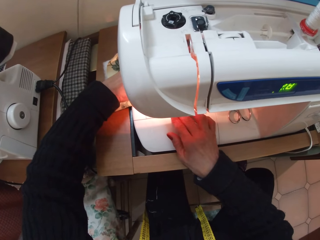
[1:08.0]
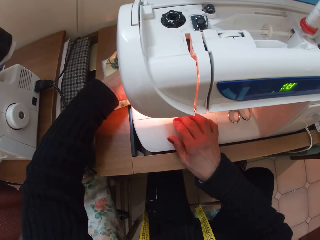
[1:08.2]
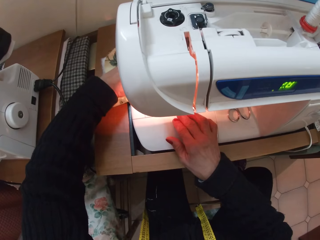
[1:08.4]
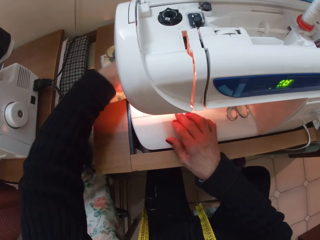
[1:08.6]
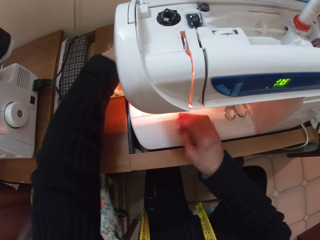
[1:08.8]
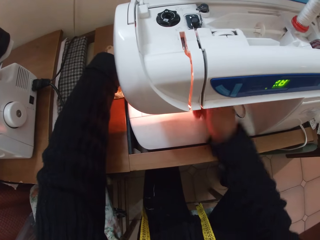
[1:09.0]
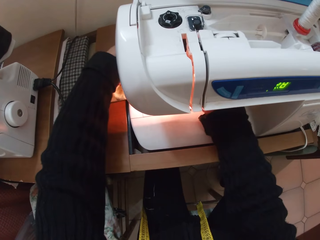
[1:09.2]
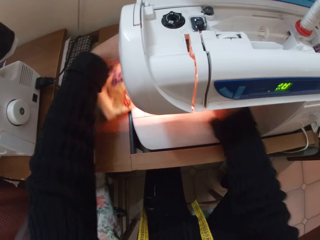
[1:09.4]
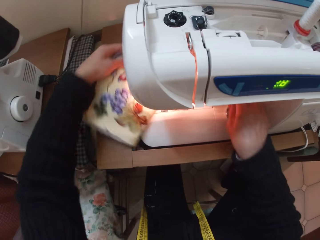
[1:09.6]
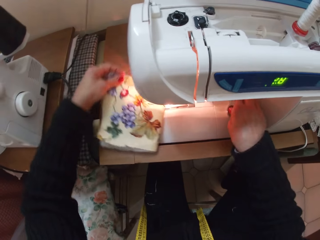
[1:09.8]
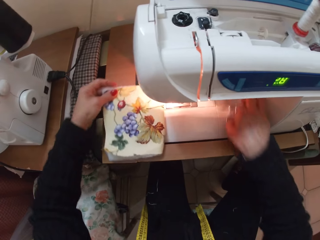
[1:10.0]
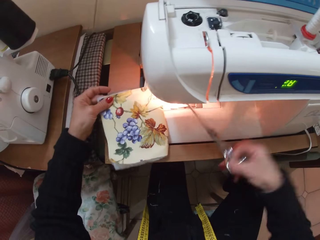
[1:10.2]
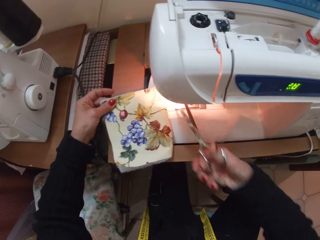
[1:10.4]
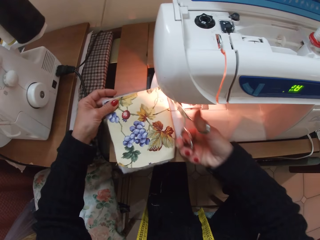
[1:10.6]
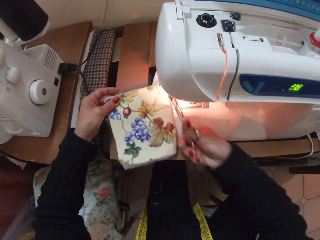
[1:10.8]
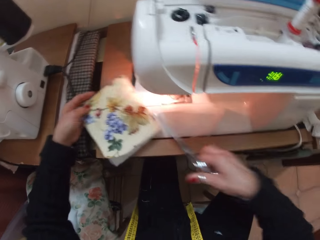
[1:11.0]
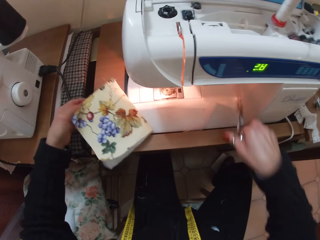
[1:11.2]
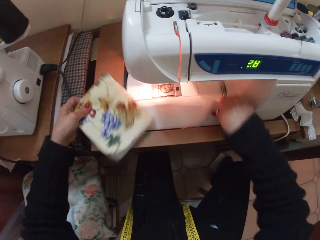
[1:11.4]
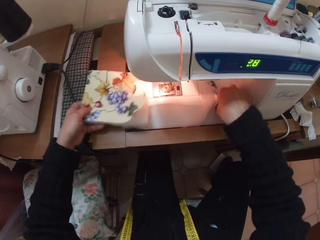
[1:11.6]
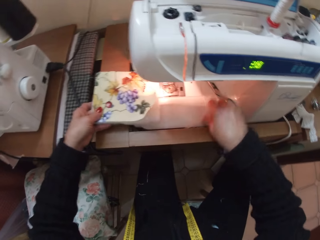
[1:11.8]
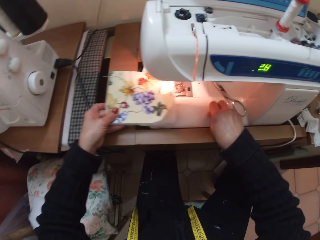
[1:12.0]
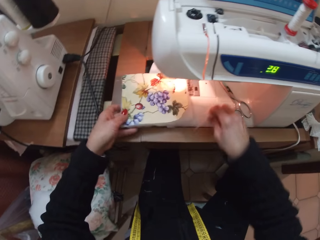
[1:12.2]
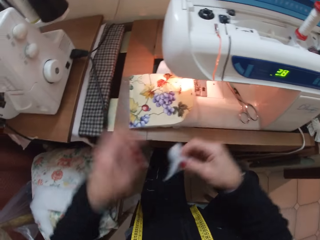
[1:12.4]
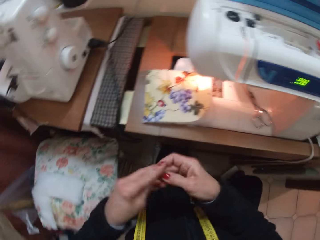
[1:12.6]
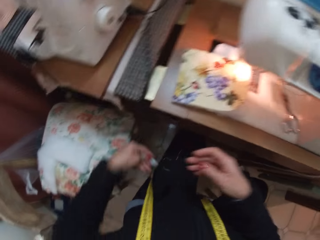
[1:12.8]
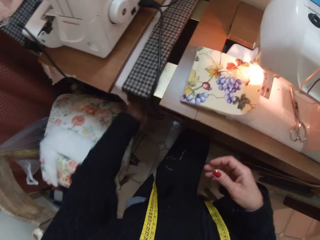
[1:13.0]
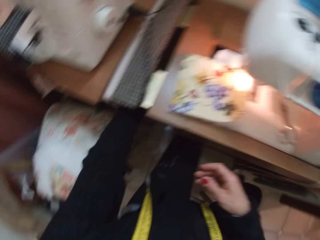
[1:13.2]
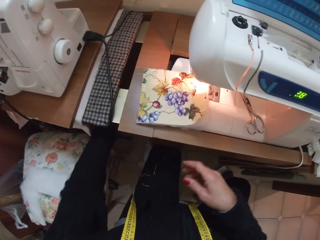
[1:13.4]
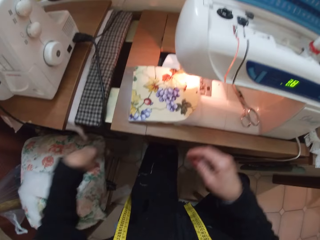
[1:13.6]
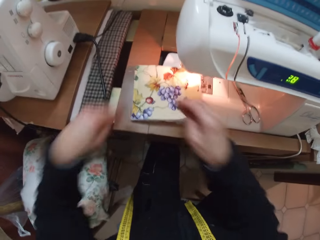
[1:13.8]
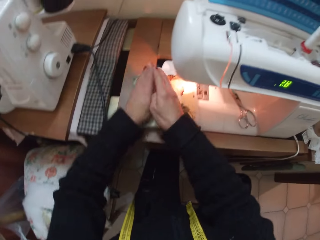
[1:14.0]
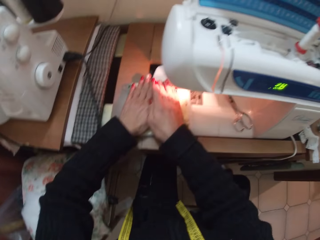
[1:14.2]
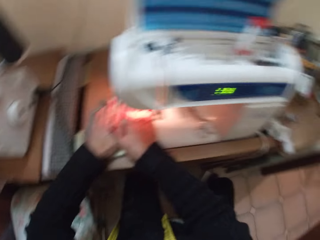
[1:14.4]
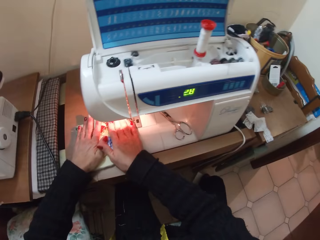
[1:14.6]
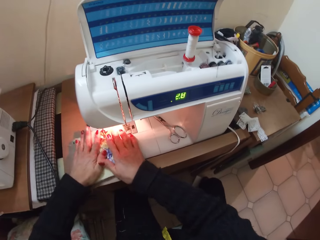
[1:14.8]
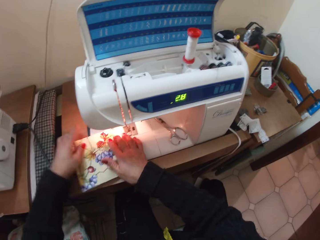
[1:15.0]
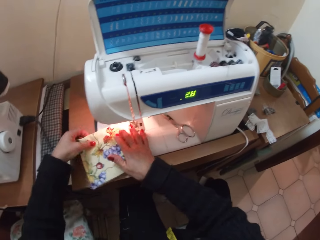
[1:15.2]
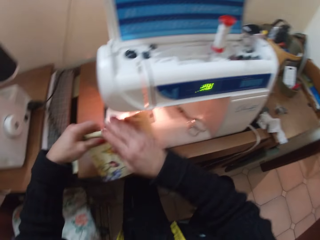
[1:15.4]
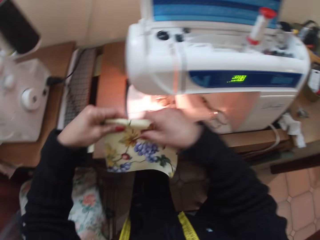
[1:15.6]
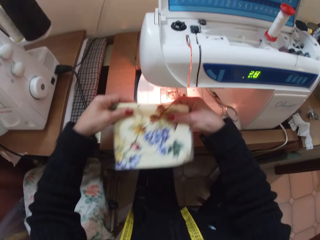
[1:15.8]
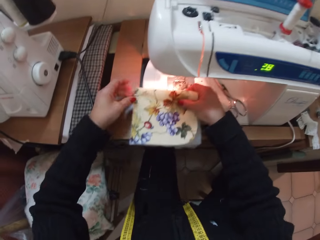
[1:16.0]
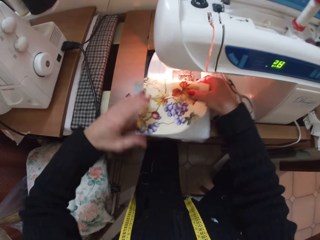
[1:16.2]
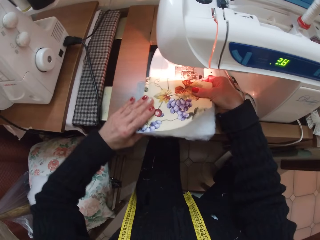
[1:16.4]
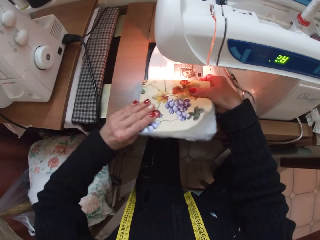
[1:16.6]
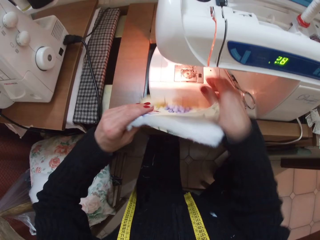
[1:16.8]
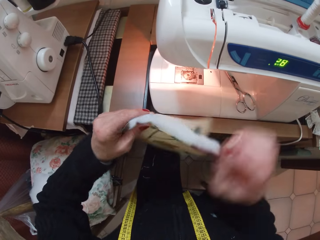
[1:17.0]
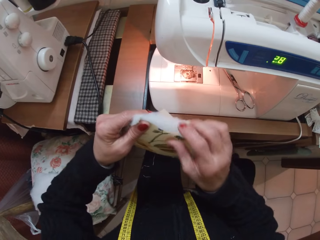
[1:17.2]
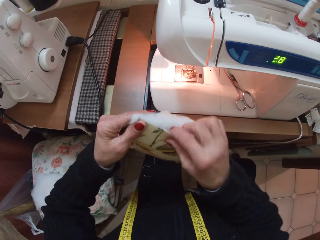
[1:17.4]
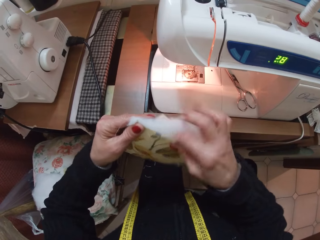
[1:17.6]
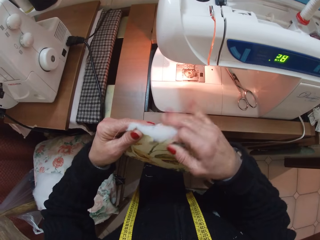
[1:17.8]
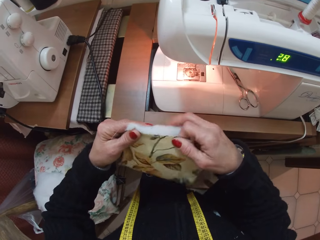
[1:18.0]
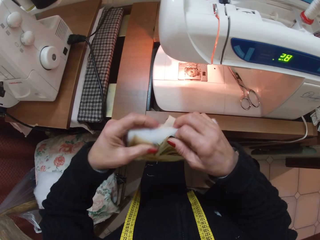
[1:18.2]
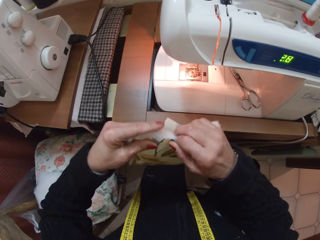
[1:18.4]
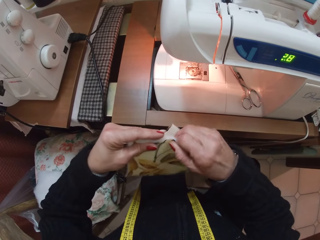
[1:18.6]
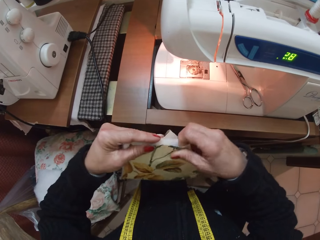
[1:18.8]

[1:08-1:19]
The camera wearer picks up a pair of scissors with her right hand. She cuts the thread. She cuts the fabric with the scissors. She drops the pair of scissors in the machine. She picks up a small sew-in interface from the machine with her right hand, passes the small sew-in interface to her left hand, and drops the small sew-in interface on the floor. She adjusts the fabric with both hands. She lifts the fabric.

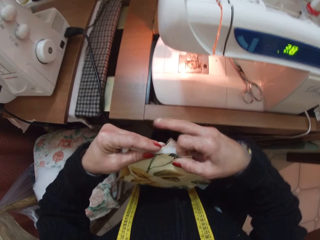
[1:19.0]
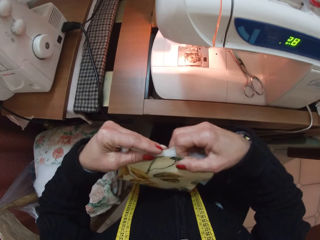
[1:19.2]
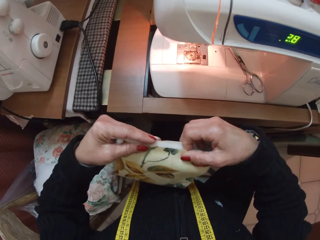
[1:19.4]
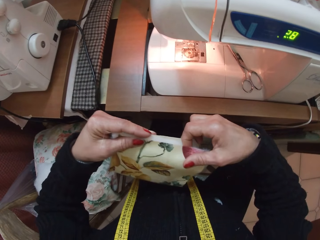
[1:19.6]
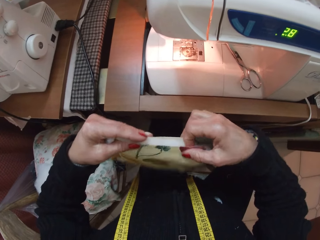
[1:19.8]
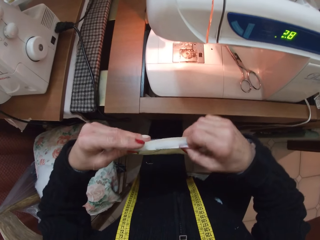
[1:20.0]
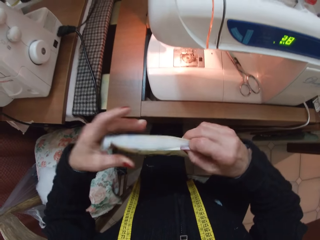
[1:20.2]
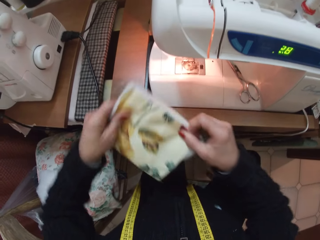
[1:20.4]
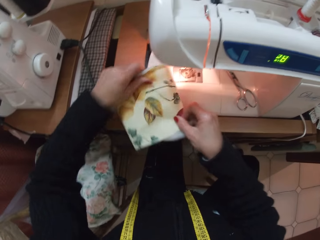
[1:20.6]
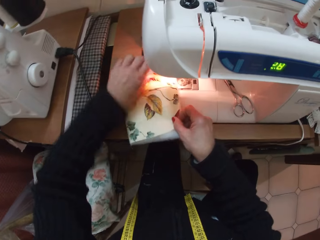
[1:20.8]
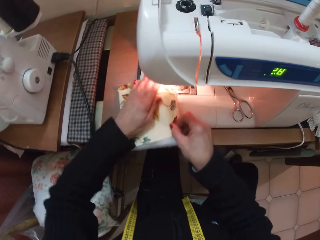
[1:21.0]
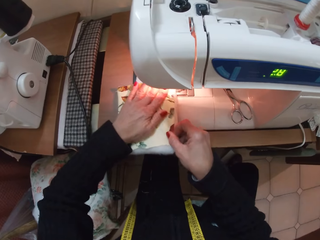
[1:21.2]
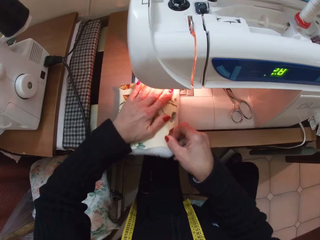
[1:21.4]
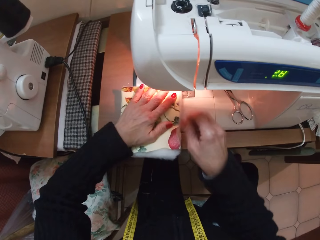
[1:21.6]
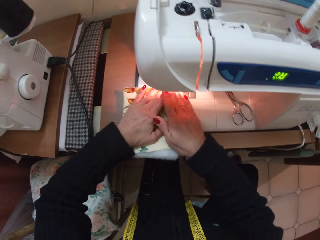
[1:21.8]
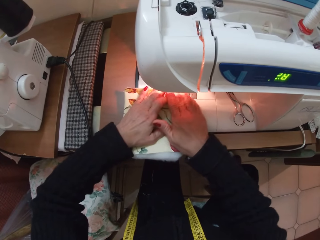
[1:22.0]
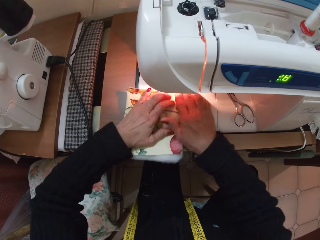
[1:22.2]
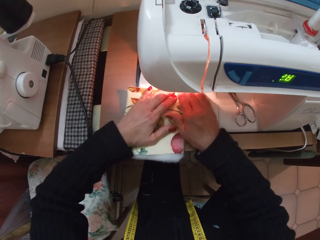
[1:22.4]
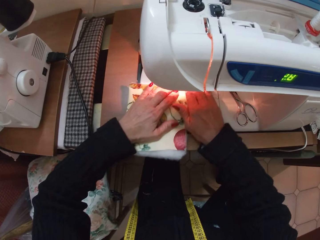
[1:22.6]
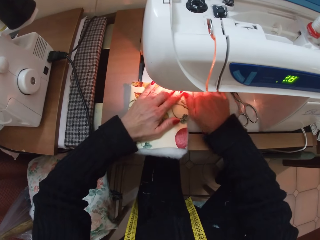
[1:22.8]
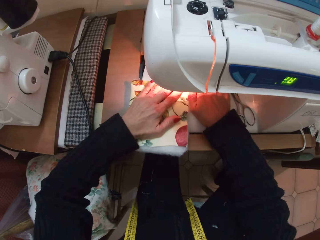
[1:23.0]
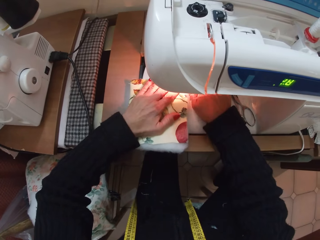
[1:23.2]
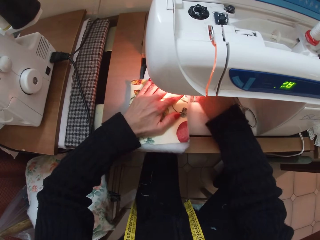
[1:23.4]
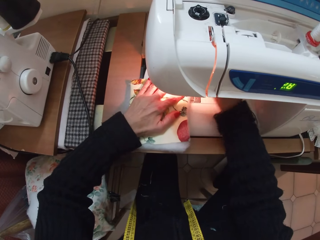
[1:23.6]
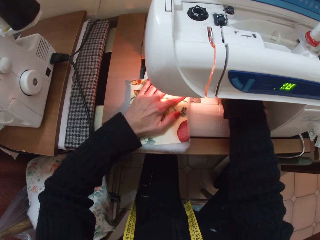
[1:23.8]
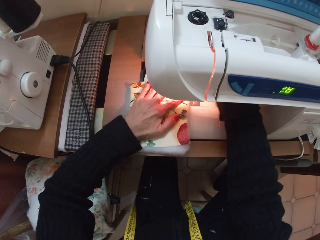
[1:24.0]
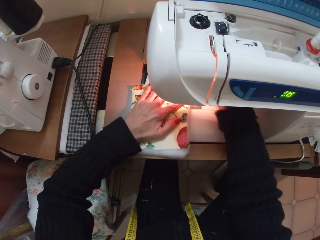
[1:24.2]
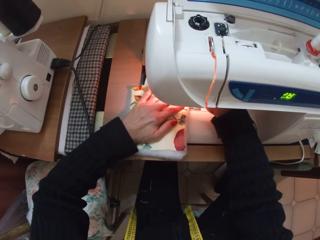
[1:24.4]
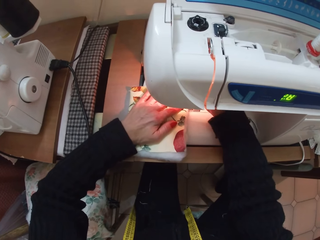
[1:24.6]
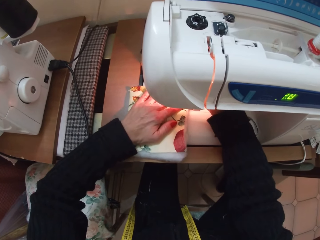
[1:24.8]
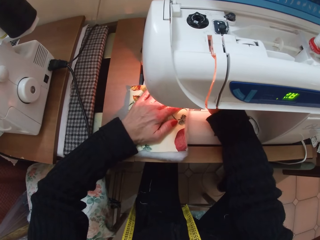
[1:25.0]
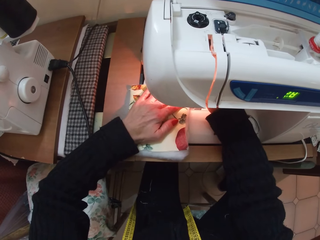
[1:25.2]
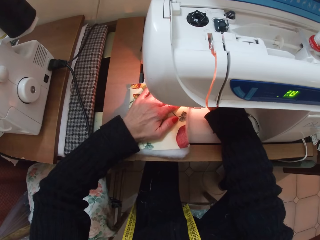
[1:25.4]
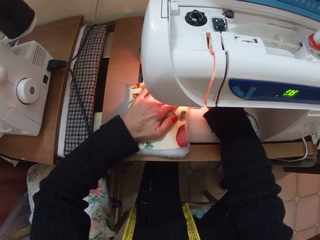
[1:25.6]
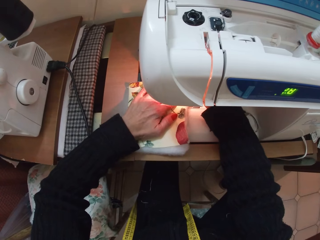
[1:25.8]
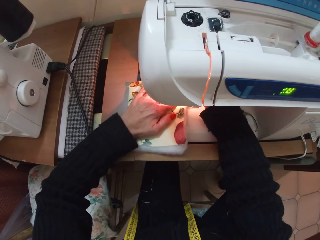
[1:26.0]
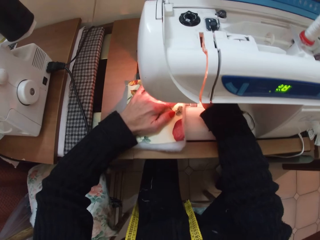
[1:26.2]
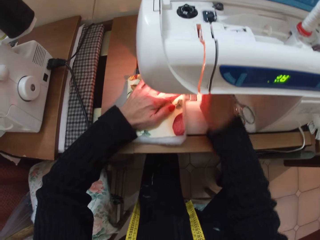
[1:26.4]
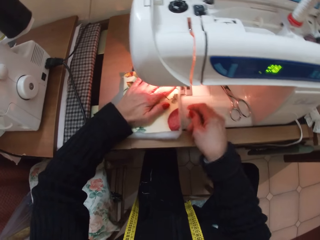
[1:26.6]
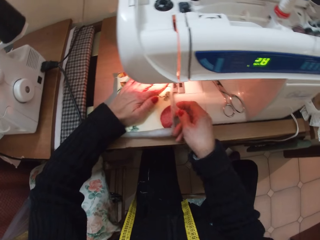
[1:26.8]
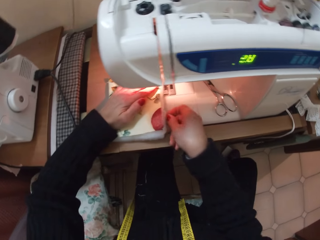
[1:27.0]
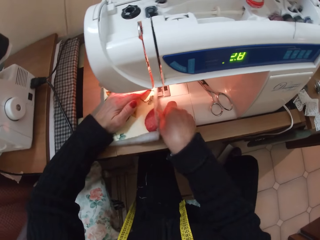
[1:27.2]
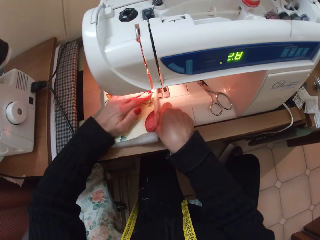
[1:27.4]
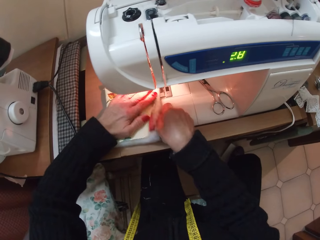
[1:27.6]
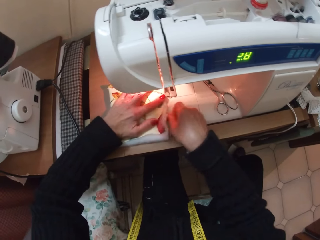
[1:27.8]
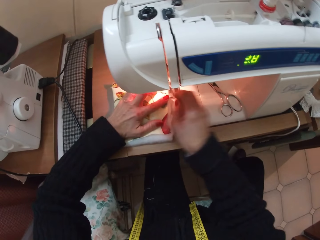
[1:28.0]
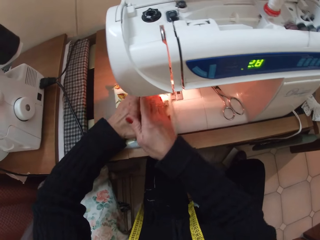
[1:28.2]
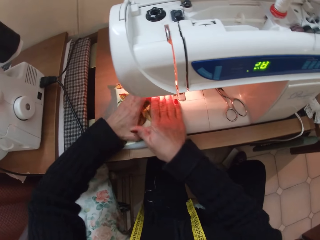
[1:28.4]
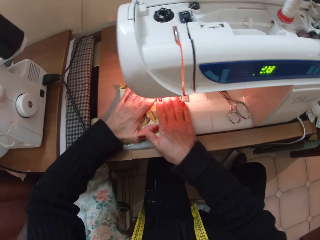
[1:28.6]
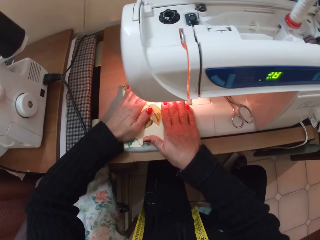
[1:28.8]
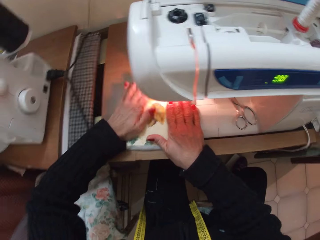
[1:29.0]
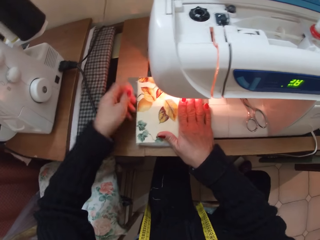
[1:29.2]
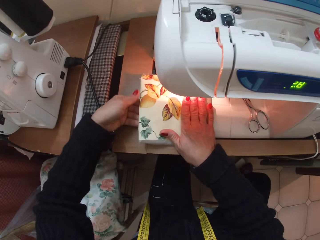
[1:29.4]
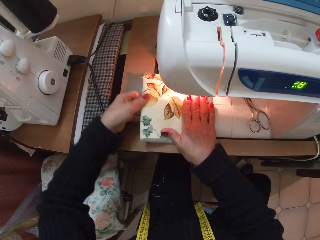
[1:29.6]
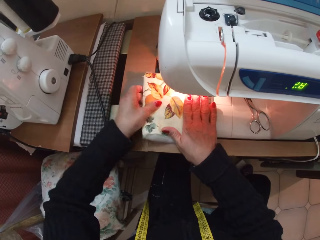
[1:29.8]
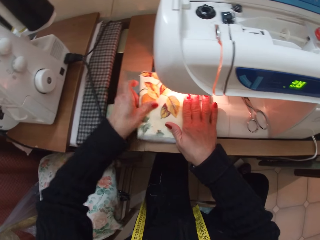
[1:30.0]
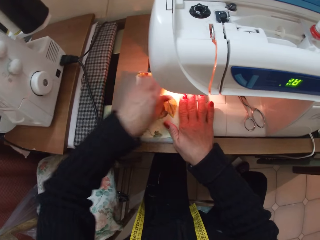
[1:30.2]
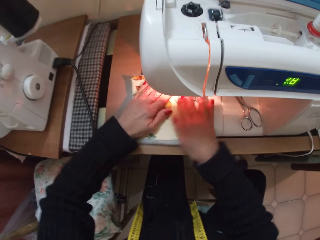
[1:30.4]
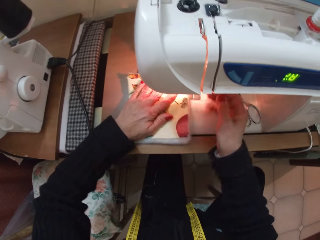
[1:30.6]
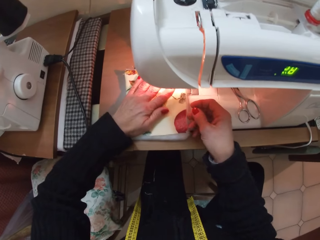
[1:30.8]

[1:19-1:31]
The camera wearer places the fabric on the sewing machine. They sew the fabric.
